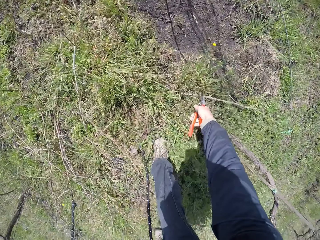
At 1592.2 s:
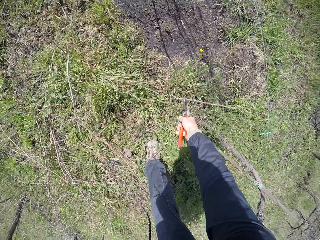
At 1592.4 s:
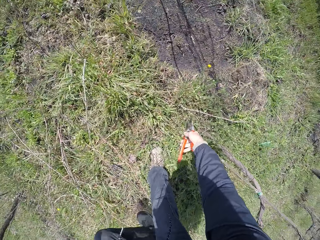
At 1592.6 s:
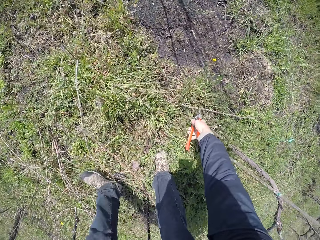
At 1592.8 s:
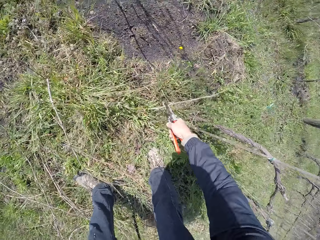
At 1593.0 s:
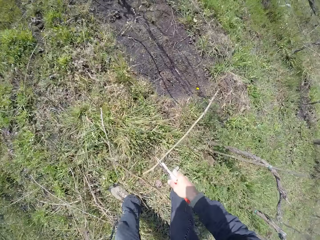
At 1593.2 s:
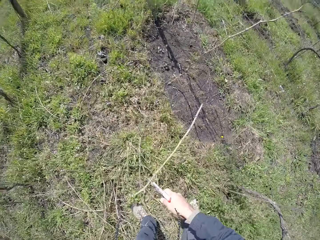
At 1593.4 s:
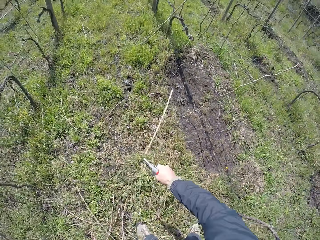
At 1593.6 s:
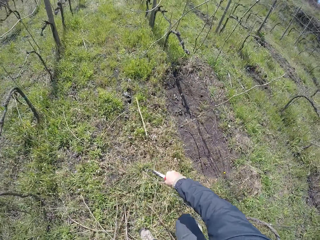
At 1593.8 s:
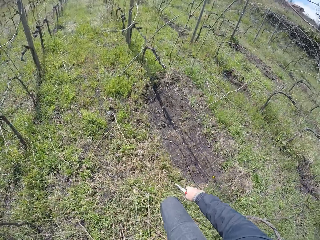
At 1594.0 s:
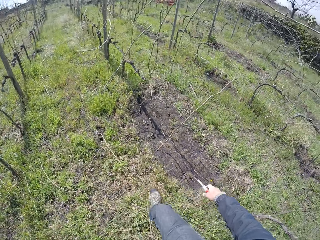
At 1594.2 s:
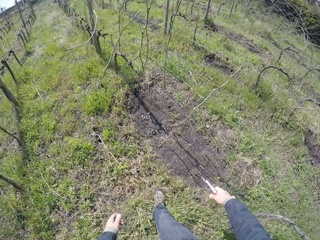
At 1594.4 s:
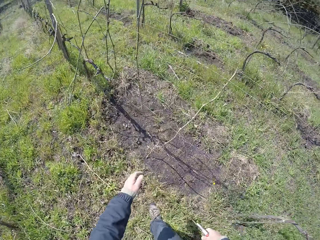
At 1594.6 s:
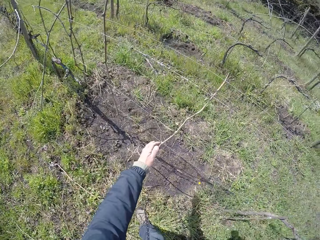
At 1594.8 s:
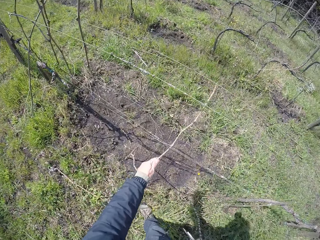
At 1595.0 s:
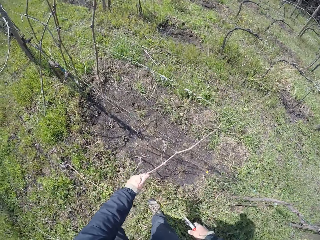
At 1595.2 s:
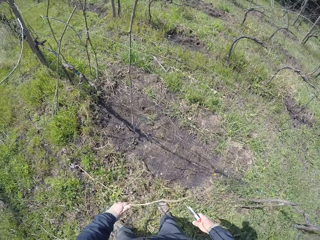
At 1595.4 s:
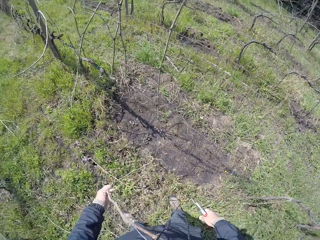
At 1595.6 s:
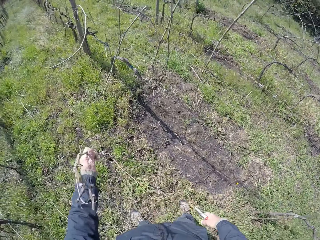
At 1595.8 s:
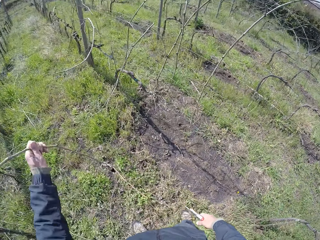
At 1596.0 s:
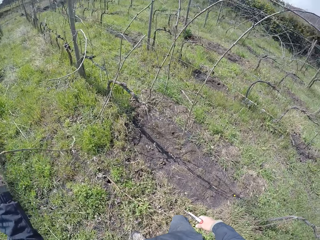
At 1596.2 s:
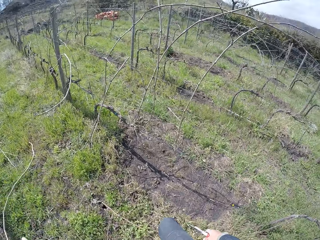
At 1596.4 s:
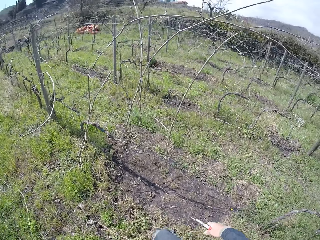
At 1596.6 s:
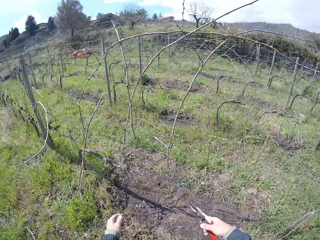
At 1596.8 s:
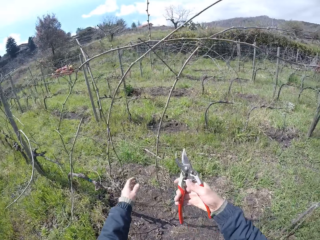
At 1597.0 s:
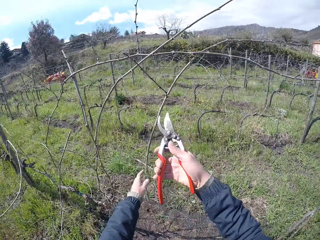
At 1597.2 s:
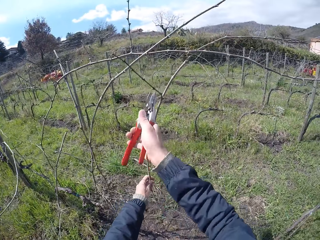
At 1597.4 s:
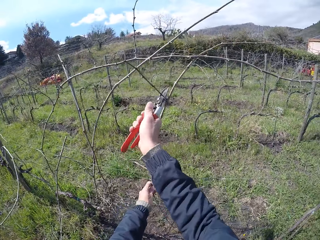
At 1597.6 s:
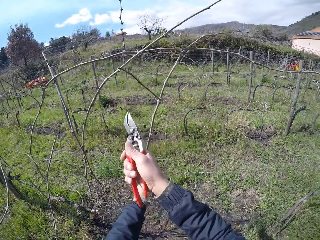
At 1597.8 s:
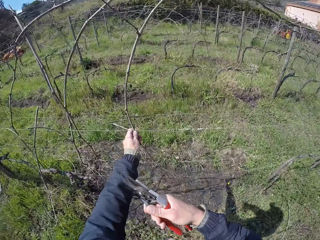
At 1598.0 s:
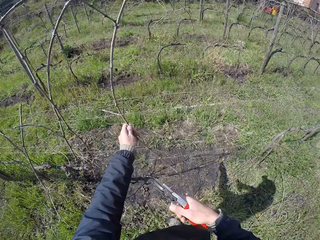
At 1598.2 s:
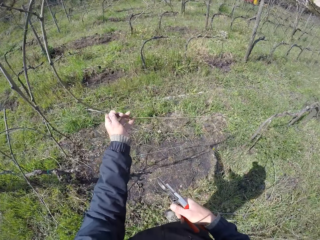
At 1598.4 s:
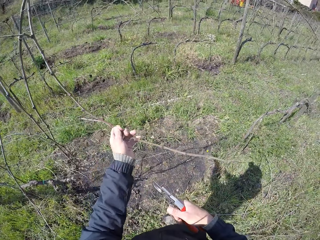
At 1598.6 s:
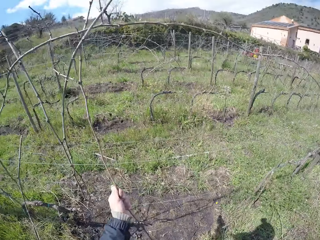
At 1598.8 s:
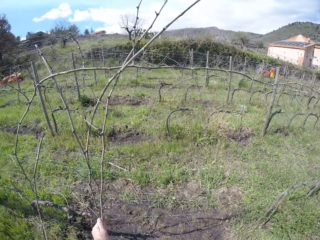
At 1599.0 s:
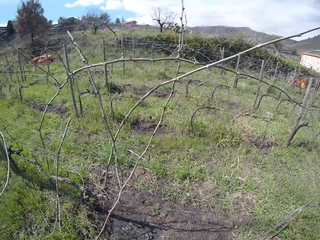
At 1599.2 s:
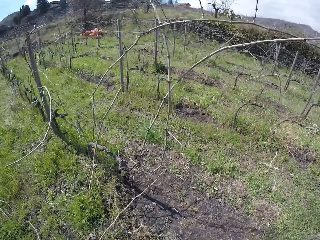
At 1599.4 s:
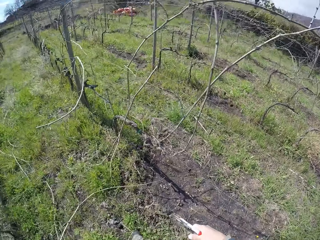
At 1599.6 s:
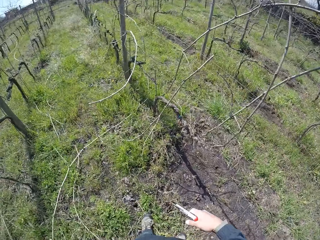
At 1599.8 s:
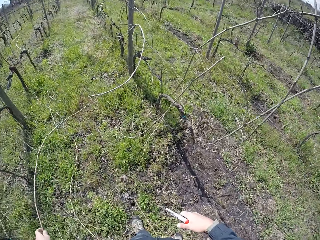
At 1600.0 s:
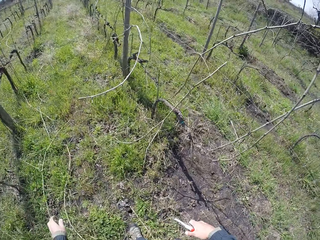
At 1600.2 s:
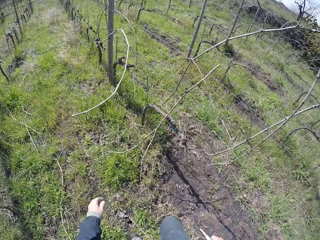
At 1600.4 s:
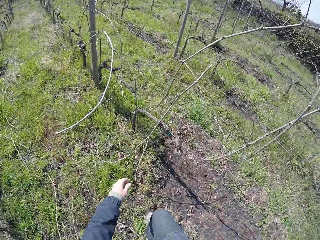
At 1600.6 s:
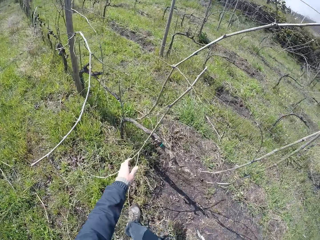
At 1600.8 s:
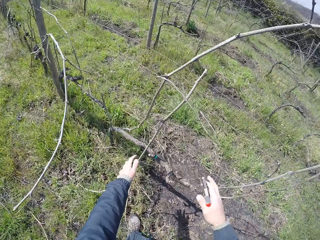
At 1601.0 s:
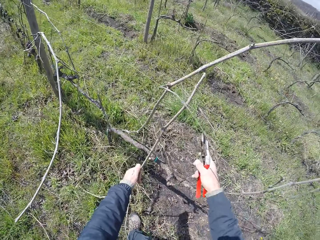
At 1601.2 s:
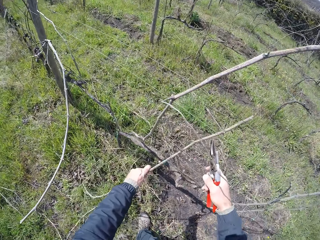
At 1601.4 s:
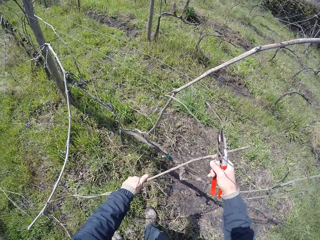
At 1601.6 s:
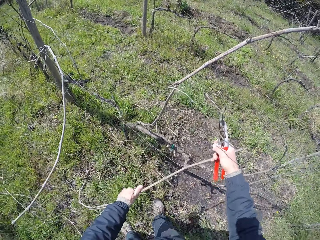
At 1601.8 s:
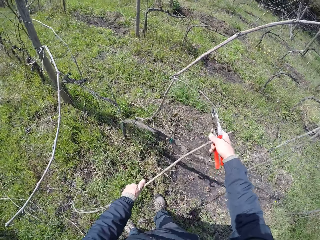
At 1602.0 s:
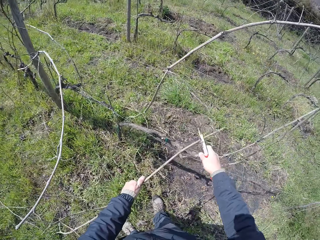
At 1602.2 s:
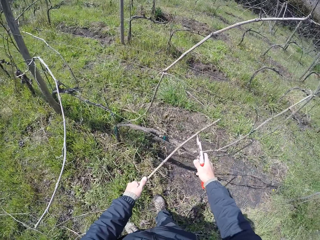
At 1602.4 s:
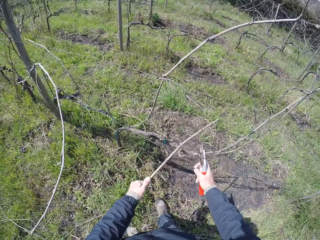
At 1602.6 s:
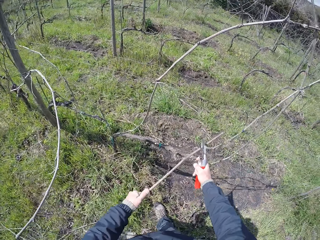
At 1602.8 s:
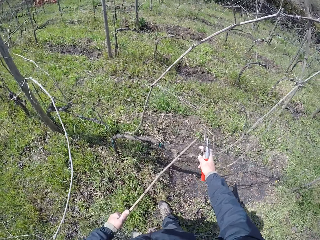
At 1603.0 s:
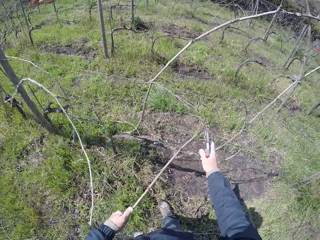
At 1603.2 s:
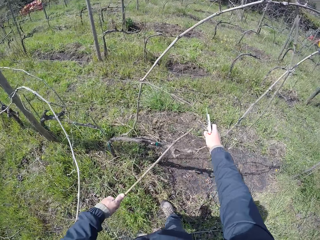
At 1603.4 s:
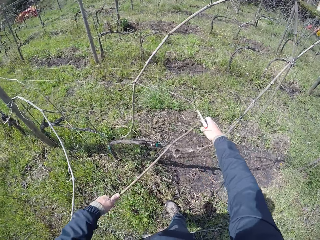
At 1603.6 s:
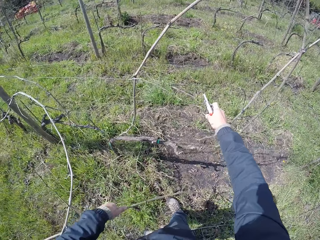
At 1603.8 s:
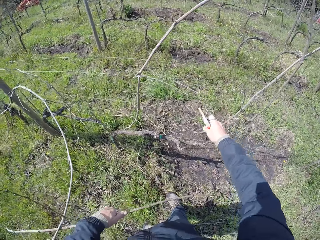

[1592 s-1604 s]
The camera wearer picks a twig on the ground with the cutter in her right hand. She drops the twig on the ground with the cutter in her right hand. She removes a twig on the barb wire with her left hand. She drops the twig in her left hand on the ground. She removes a twig on the barb wire with her left hand. She cuts the twig with the cutter in her right hand. She drops the twig in her left hand on the ground. She removes a twig on the barb wire with her left hand. She shifts the barb wire with her right hand. She cuts the branch.

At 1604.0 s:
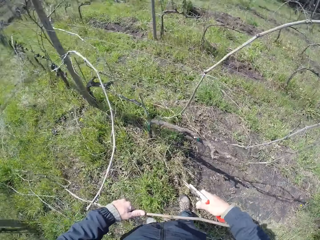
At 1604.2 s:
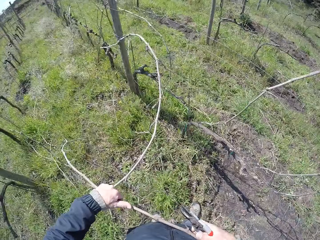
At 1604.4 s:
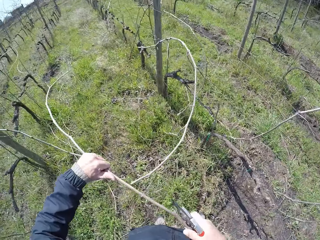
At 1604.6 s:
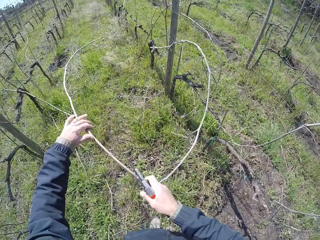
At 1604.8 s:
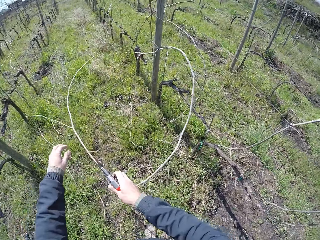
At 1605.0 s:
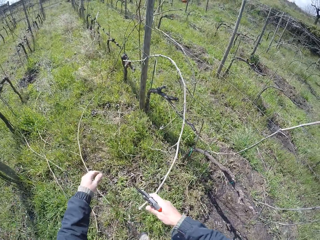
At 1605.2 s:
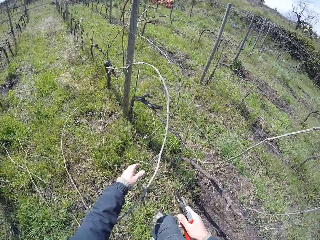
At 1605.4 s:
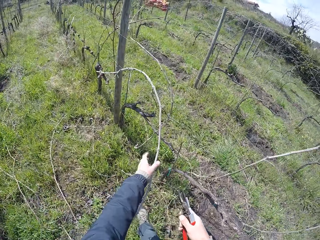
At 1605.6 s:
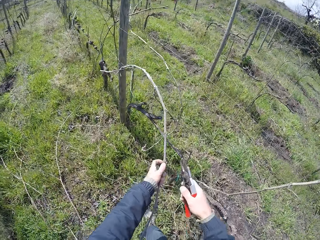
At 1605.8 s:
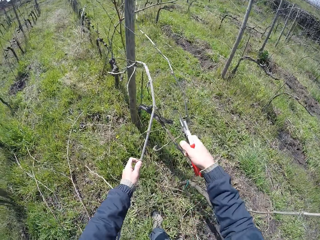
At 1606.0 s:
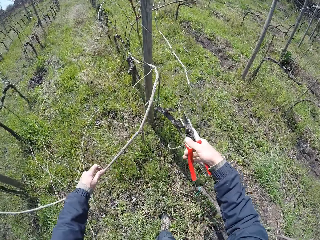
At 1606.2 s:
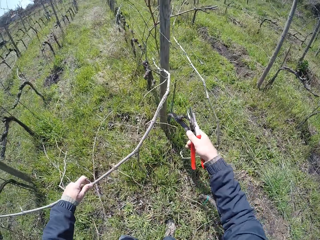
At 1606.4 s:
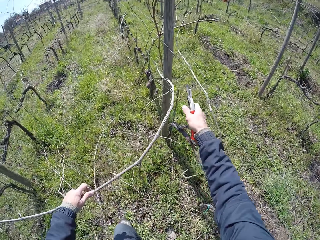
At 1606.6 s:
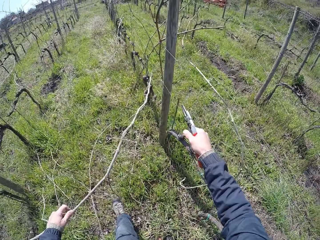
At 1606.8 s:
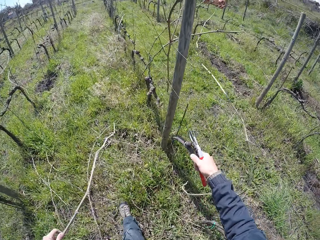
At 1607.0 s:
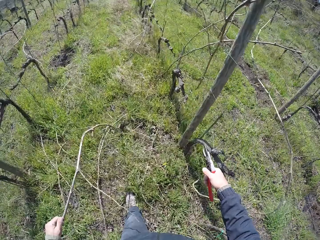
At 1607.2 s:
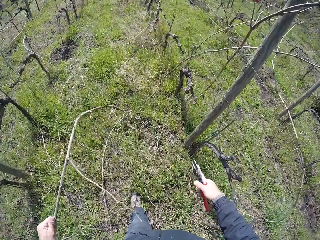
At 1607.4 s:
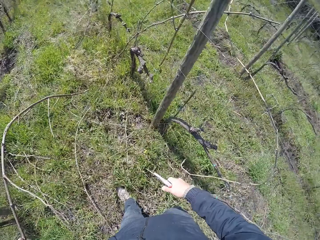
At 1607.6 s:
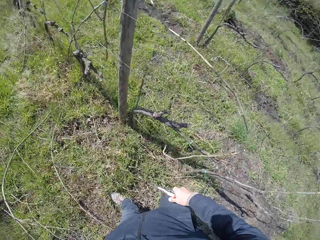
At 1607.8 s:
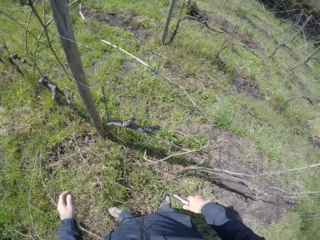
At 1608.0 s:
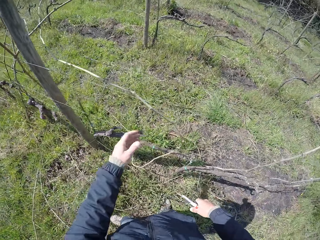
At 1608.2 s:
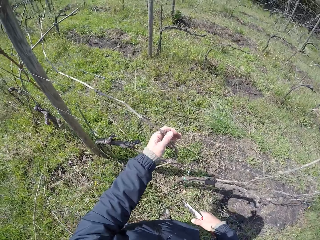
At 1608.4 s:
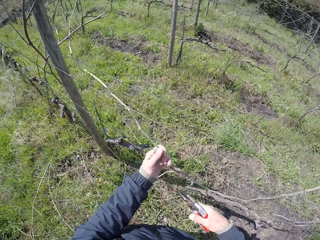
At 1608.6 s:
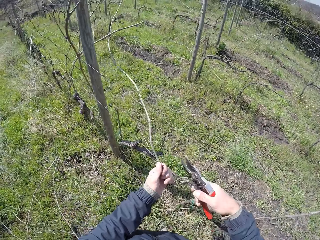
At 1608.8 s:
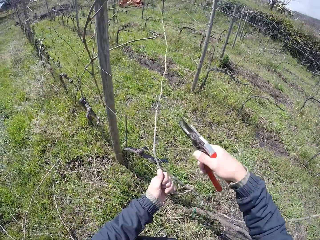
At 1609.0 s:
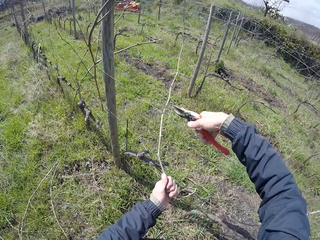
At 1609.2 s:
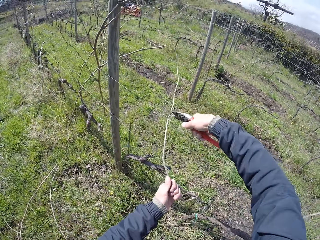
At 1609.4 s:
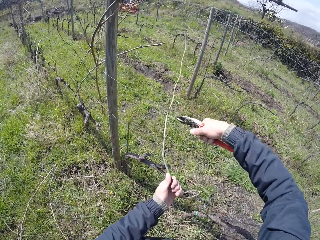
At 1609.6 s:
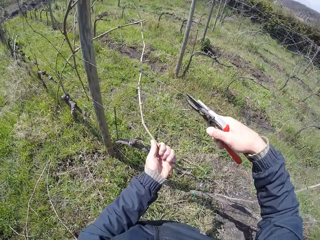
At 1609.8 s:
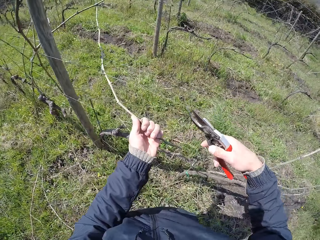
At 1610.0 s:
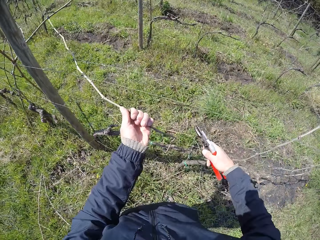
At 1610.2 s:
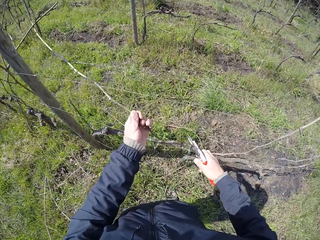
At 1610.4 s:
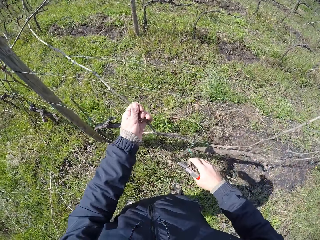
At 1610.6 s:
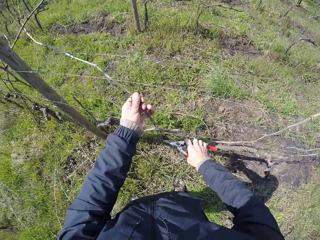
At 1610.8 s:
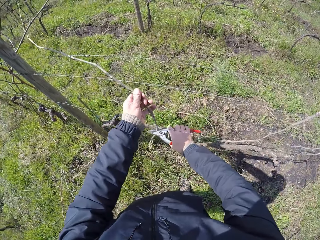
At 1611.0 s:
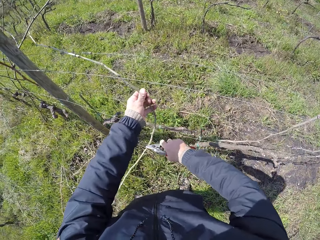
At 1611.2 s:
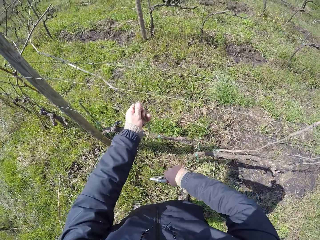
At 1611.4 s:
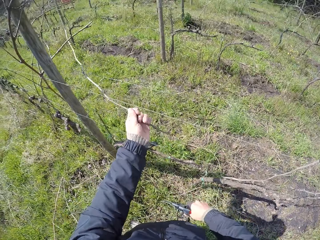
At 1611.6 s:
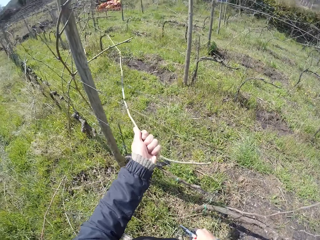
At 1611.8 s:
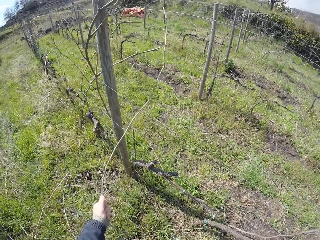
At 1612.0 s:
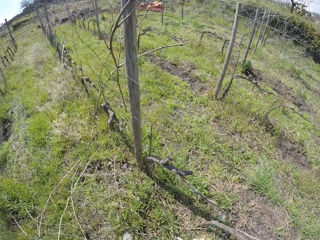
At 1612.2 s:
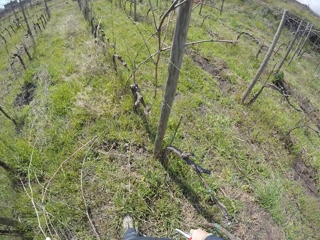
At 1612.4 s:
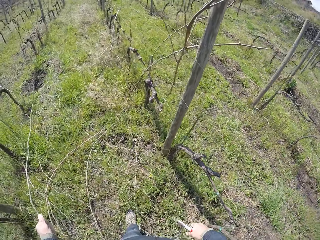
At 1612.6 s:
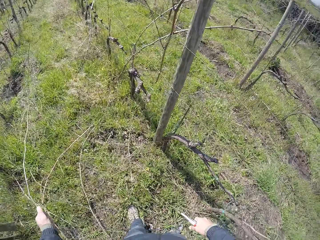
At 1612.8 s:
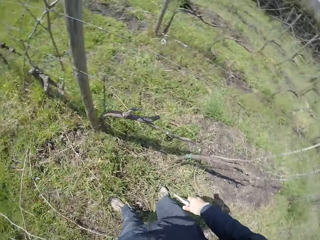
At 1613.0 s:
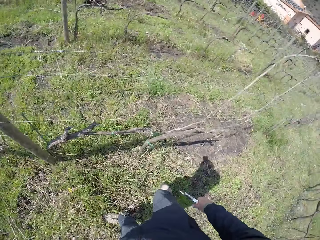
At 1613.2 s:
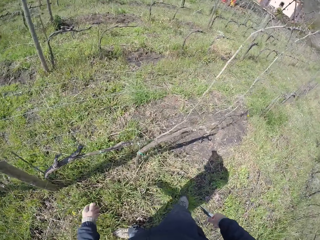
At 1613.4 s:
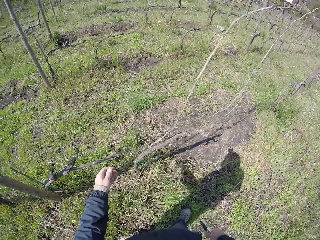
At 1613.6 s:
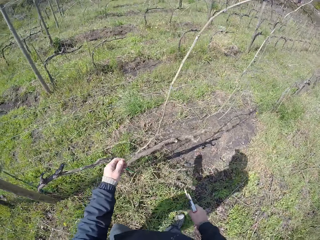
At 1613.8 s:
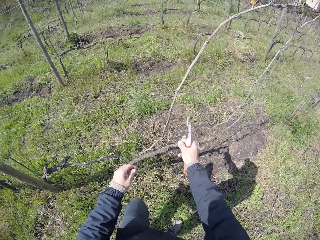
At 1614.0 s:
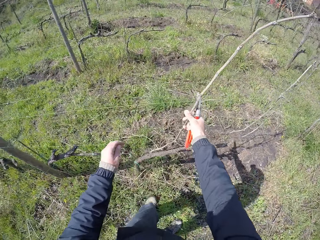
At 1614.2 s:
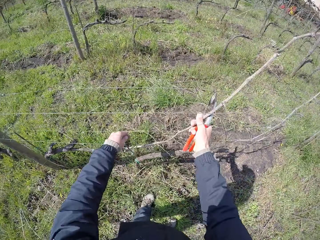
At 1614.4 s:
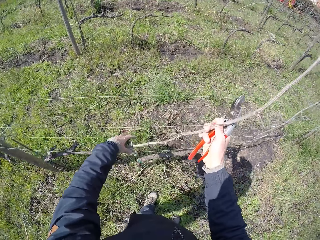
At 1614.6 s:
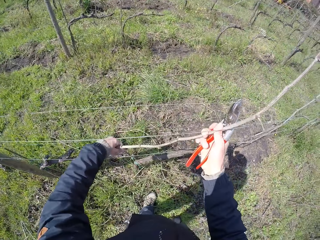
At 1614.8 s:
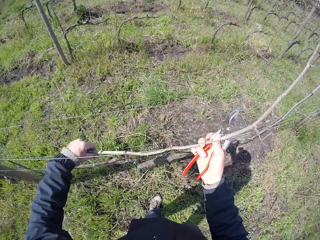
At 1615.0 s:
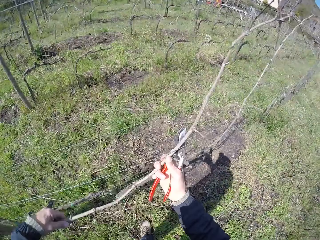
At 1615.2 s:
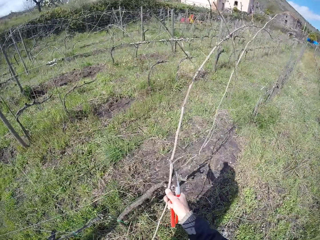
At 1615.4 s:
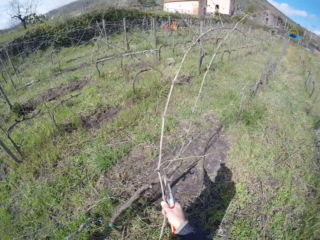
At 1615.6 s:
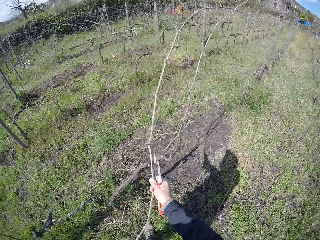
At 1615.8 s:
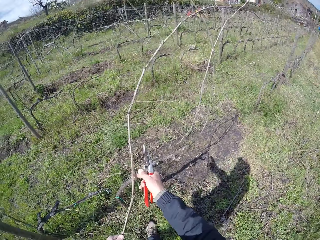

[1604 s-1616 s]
The camera wearer holds the twig in both hands. She drops the twig in both hands on the ground. She removes a twig on the barb wire with her left hand. She cuts the twig with the cutter in her right hand. She drops the twig in her left hand on the ground. She removes a twig on the barb wire with her left hand. She cuts the twig with the cutter in her right hand. She removes the twig on the barb wire with her left hand. She drops the twig in her left hand on the ground. She removes a twig on the barb wire with both hands.
